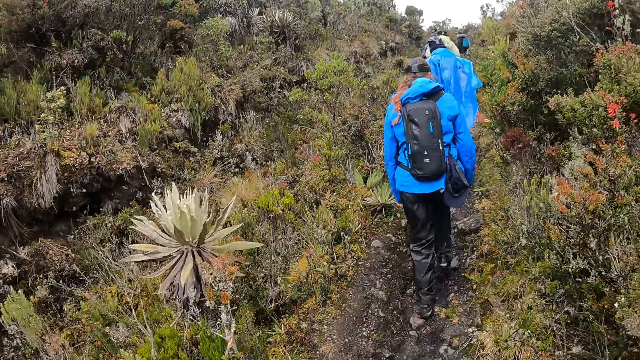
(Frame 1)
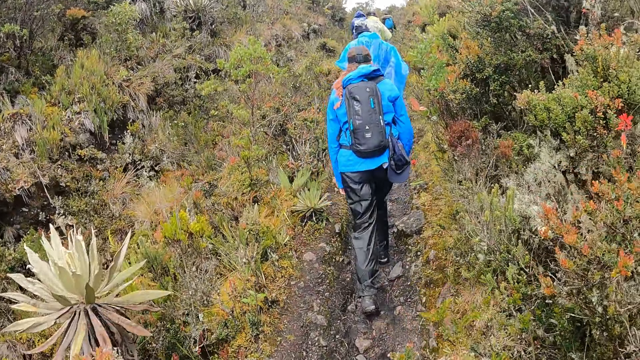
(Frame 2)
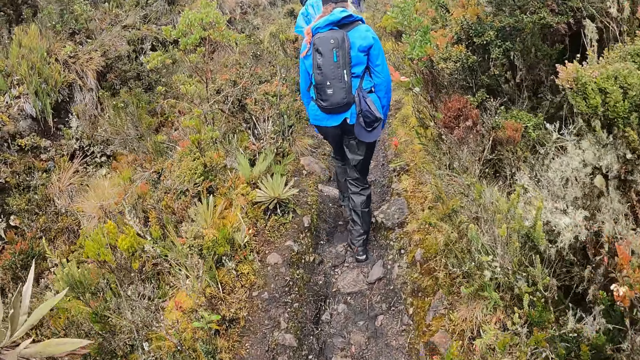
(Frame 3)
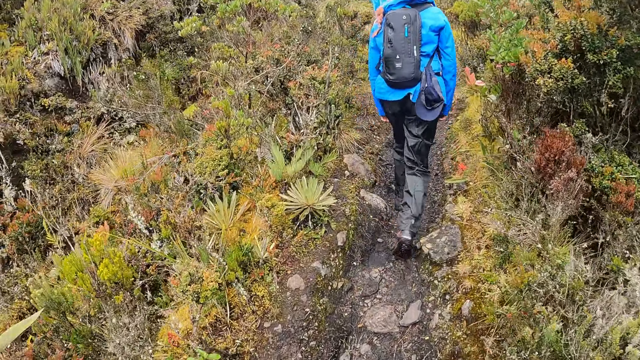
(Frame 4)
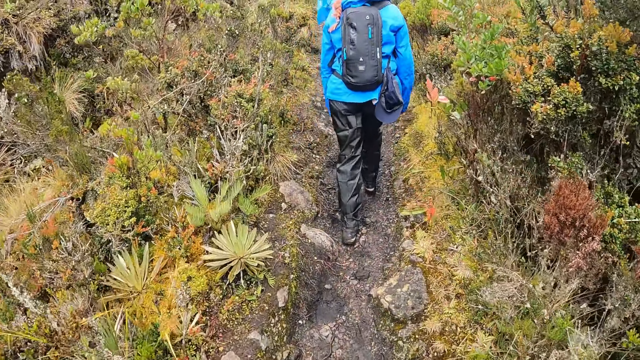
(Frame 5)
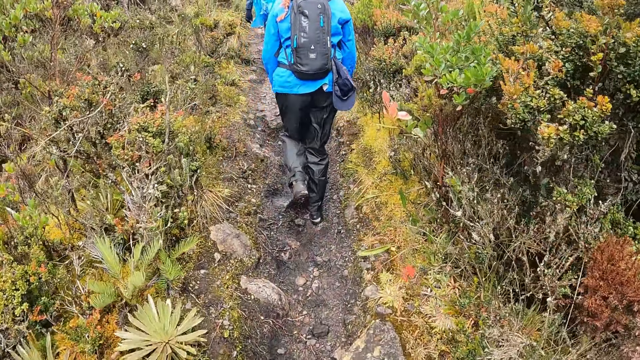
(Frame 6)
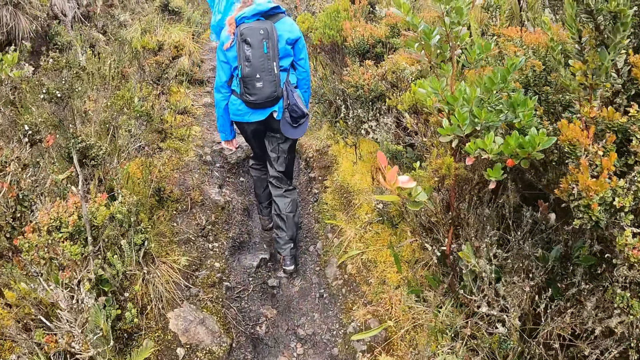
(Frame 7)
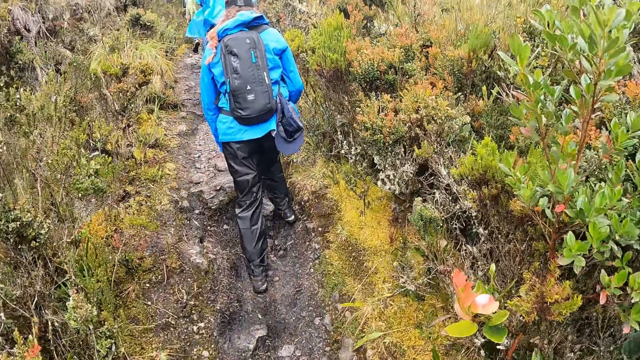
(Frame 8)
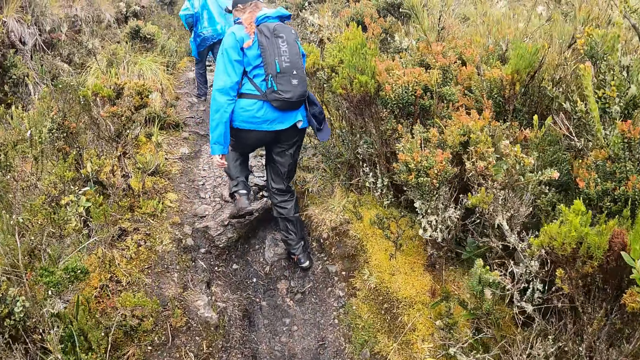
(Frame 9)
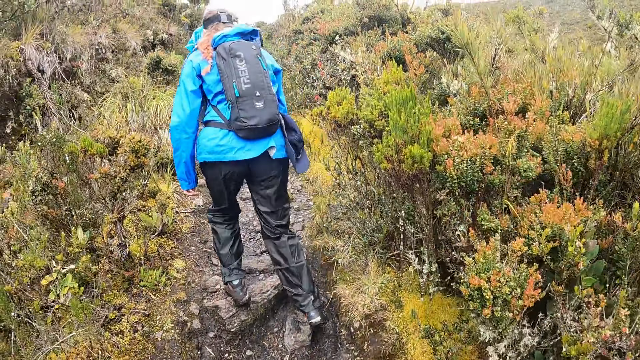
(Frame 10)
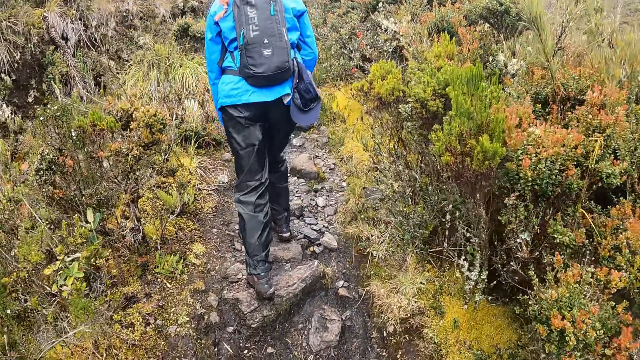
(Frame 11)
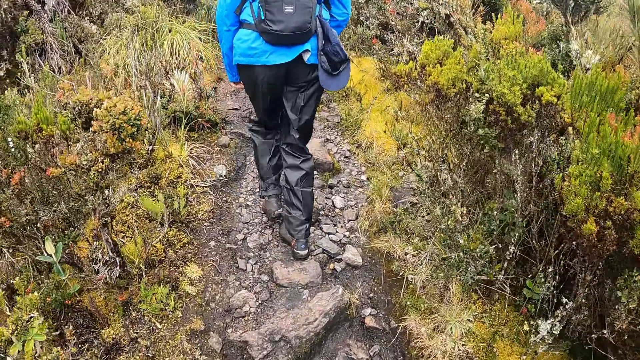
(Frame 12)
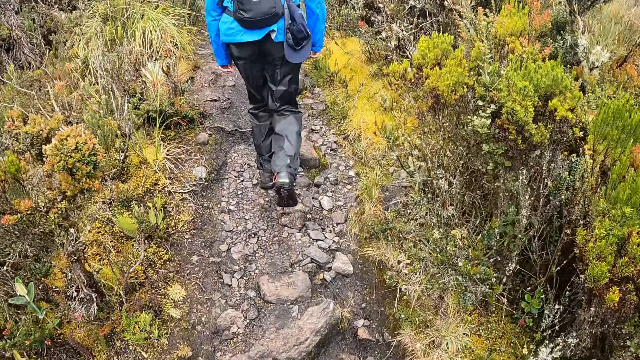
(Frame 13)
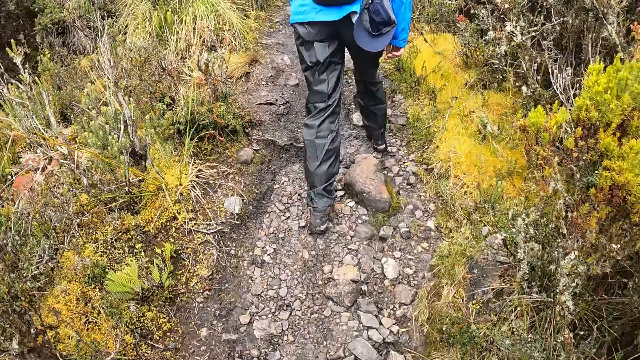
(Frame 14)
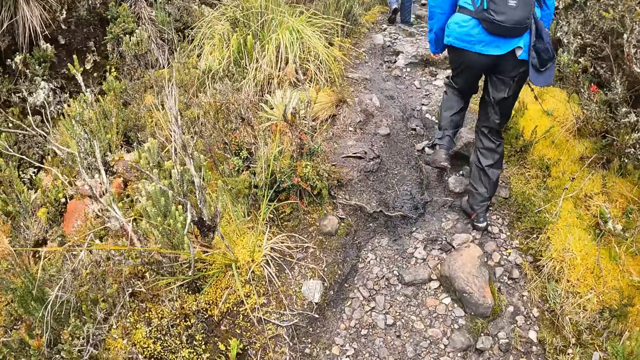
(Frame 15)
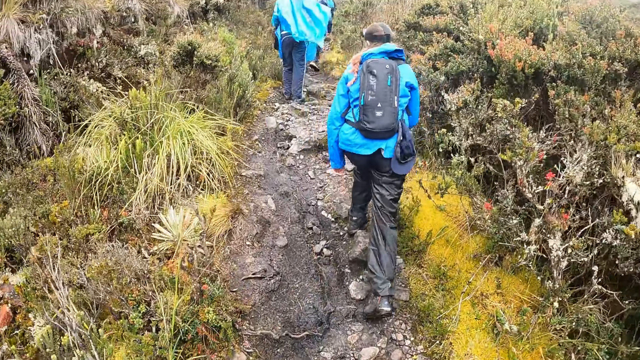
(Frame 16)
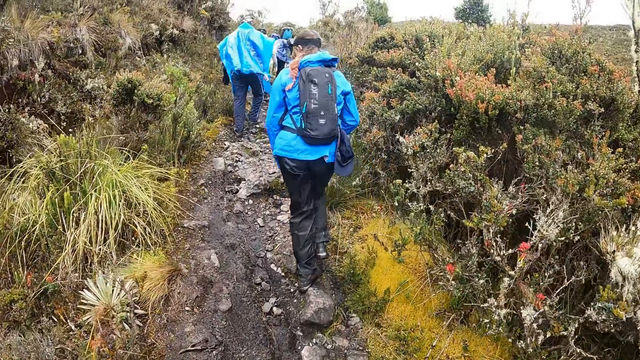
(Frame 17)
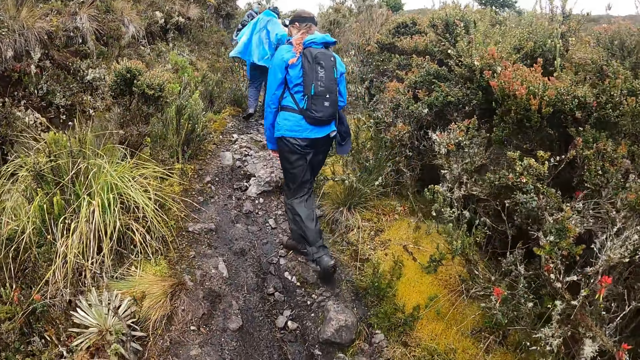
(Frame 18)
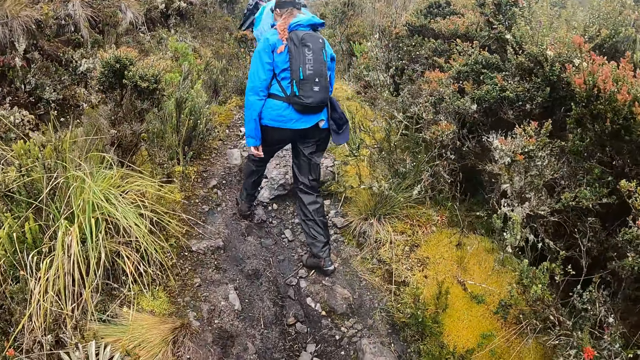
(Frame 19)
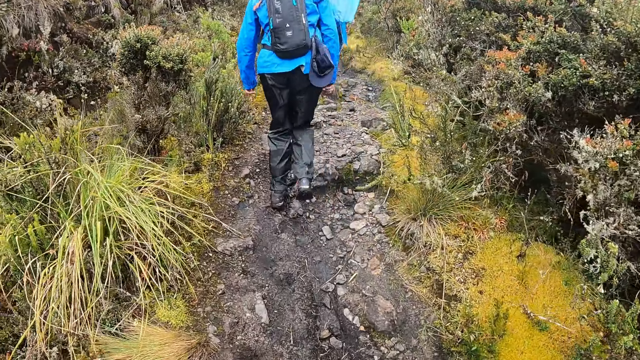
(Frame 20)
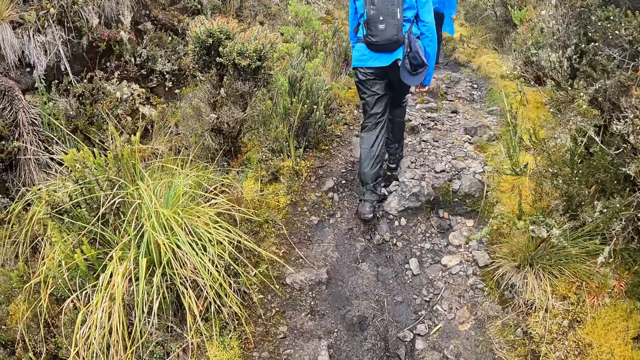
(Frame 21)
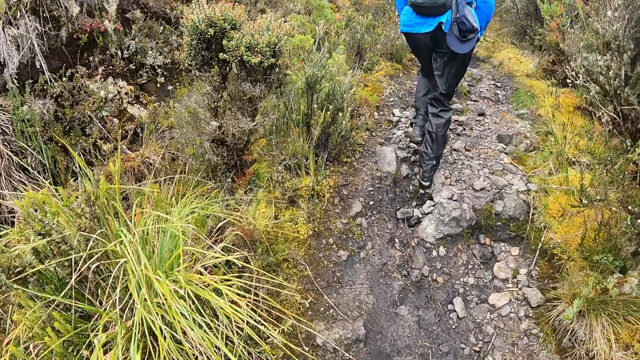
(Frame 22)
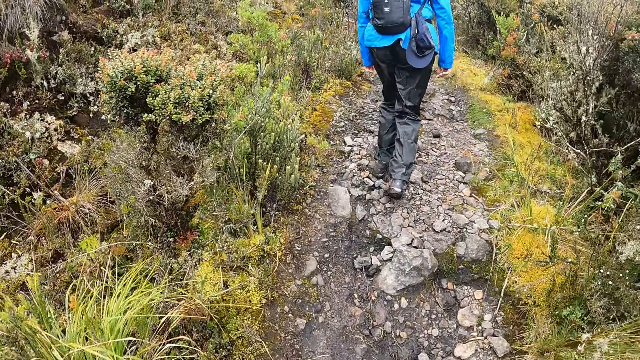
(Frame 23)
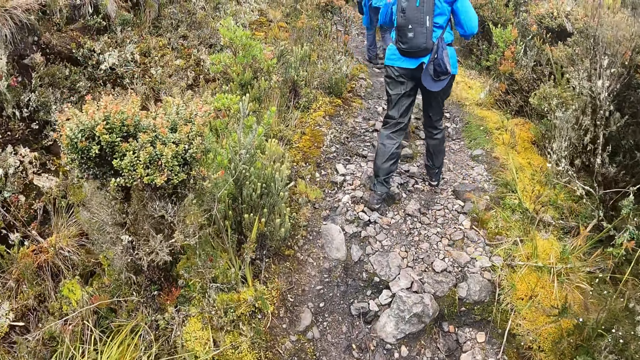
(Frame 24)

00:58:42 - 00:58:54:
The camera wearer walks up the mountain. They walk along a rocky path.

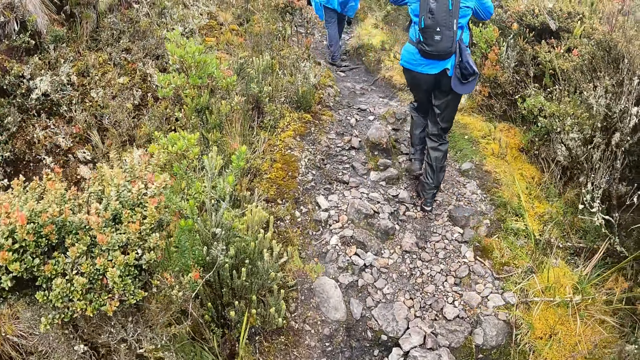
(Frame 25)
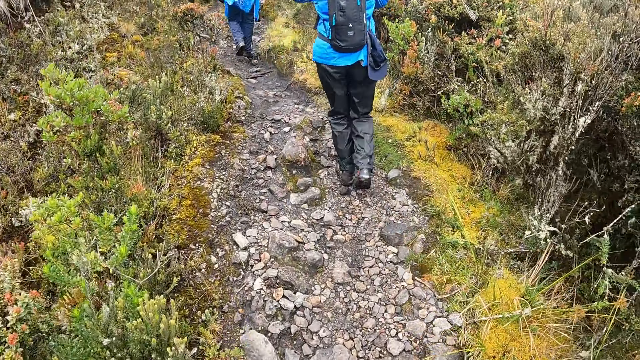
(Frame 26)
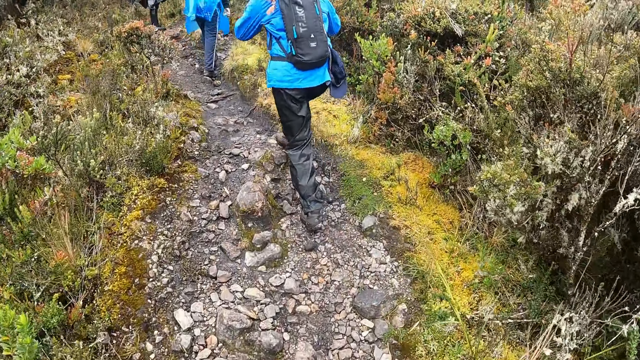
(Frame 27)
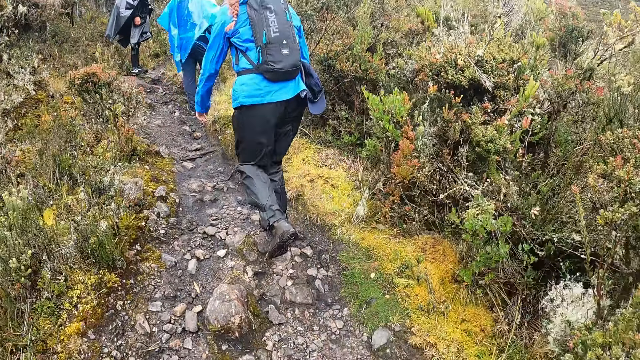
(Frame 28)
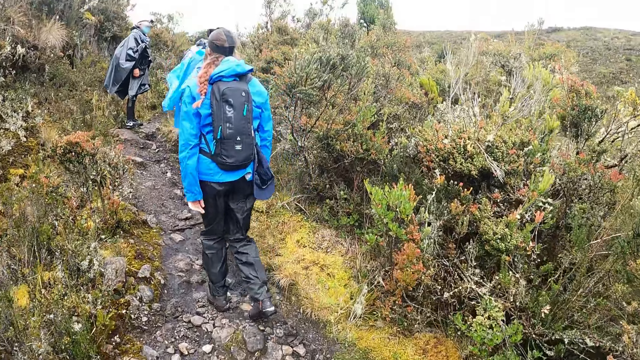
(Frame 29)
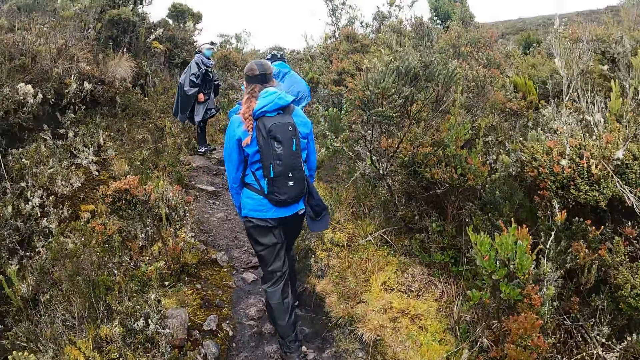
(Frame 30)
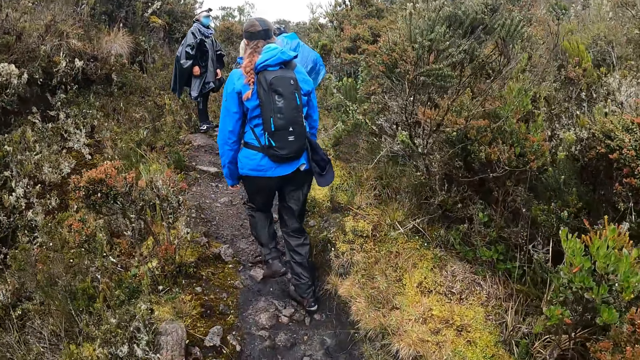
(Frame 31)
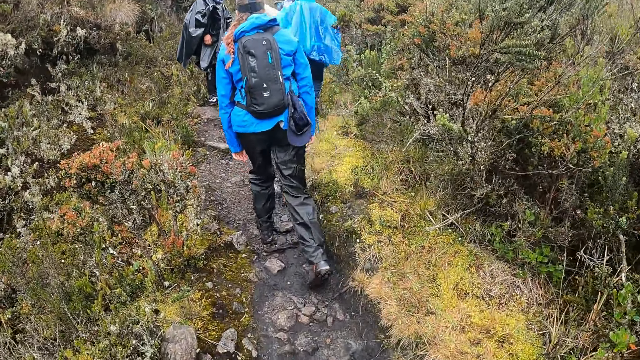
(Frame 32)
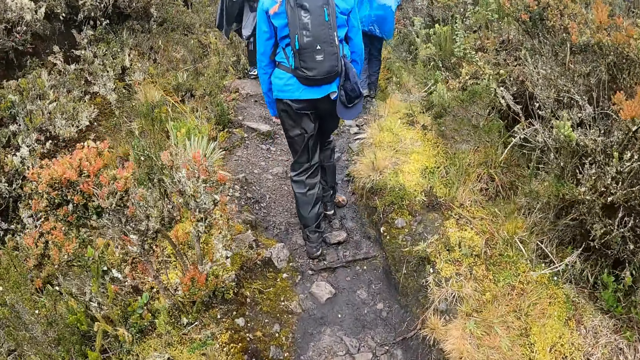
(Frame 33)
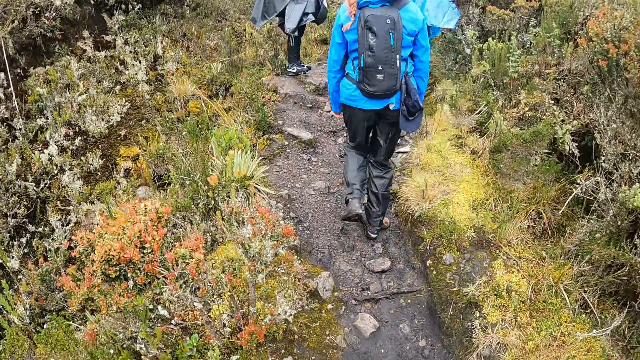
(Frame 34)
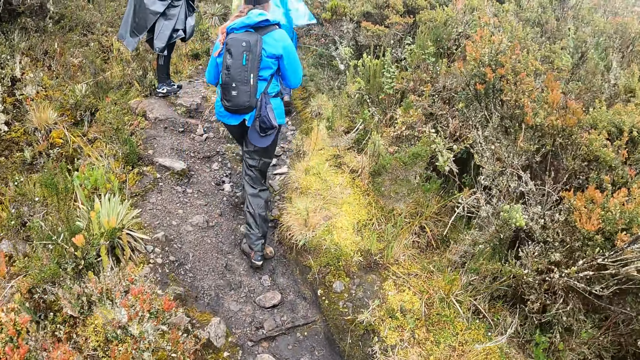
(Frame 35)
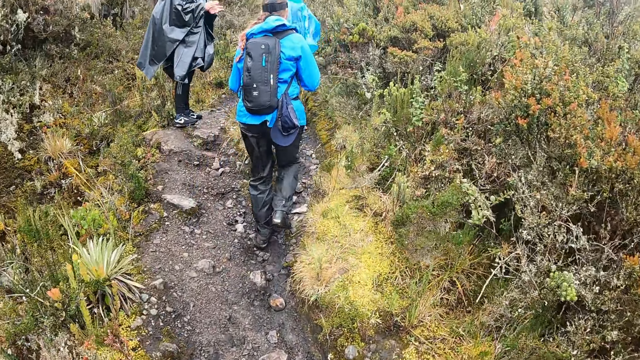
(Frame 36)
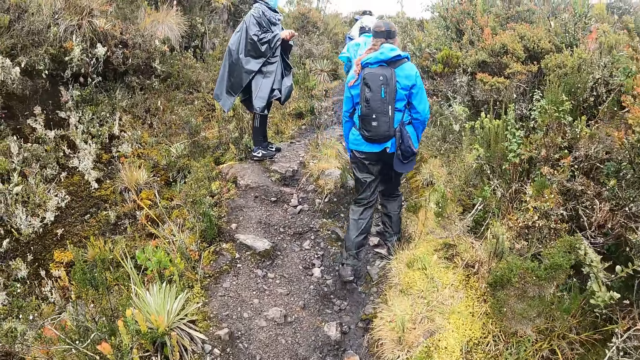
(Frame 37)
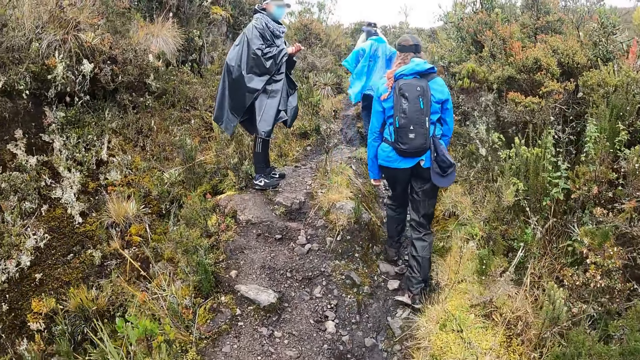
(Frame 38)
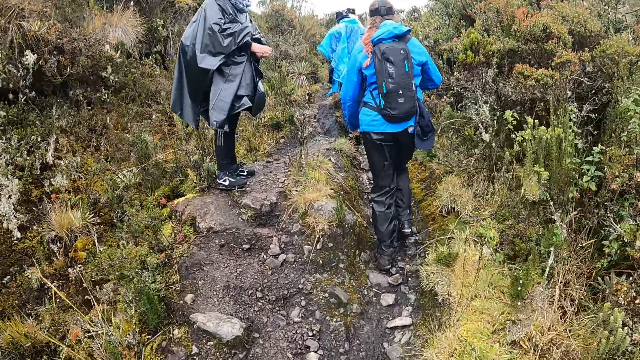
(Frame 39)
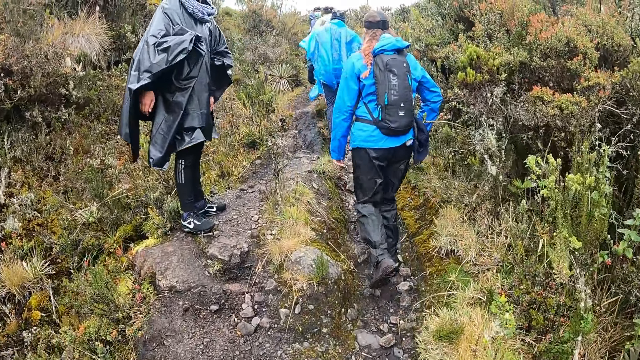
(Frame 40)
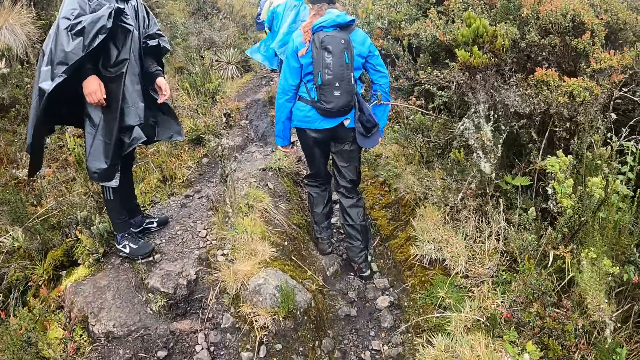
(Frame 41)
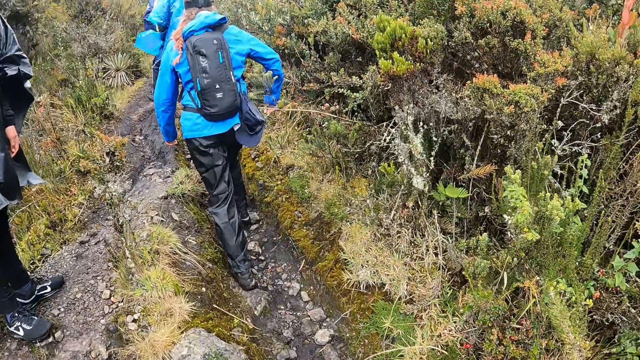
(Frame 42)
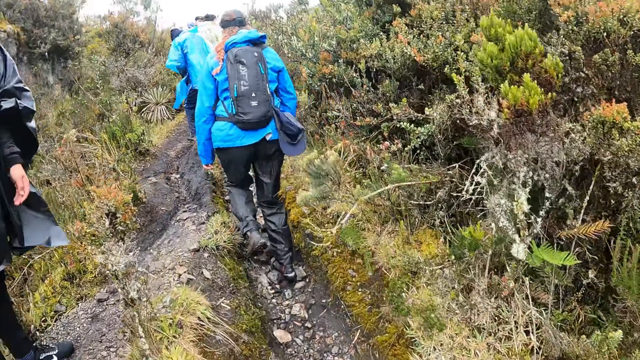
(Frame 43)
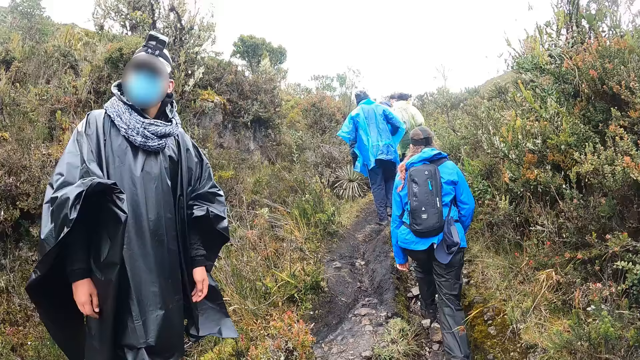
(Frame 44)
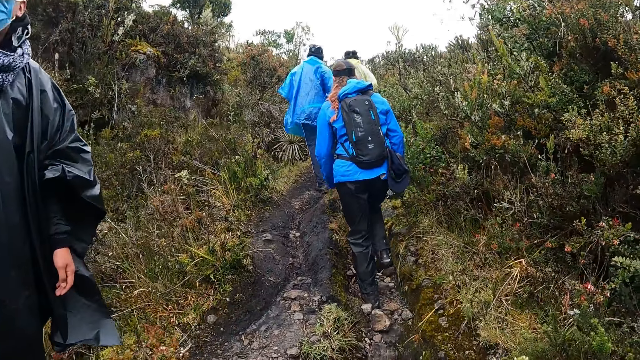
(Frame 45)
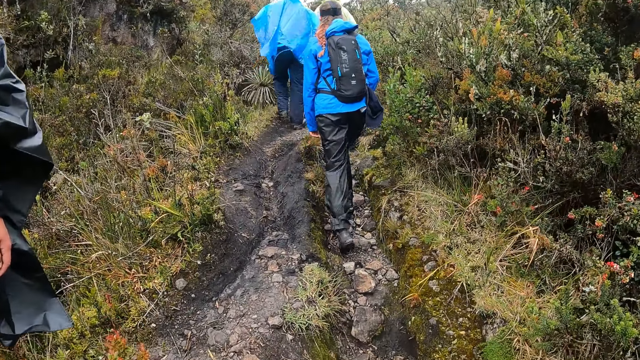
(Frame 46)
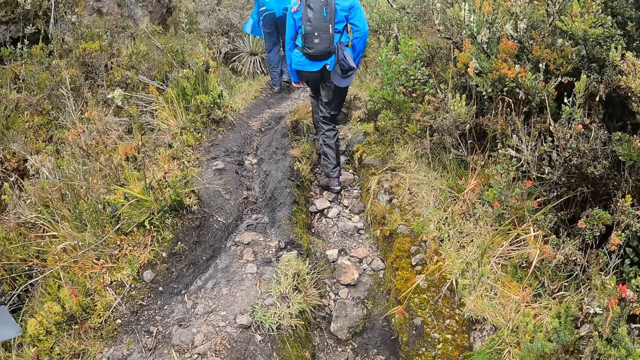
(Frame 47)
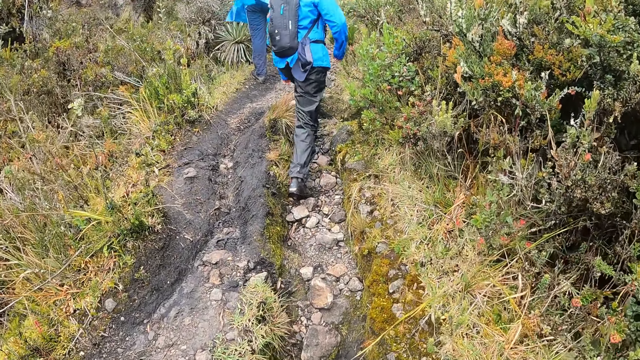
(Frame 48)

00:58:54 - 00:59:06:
A man walks past another man. The other man claps his hands and drops both of his hands. A woman walks past the other man. The camera wearer walks past the other man.
